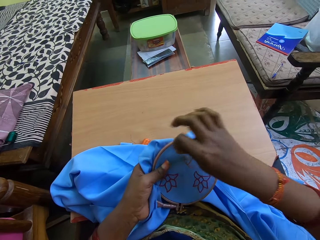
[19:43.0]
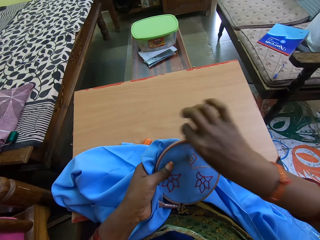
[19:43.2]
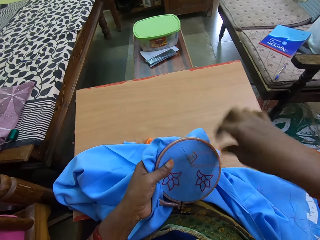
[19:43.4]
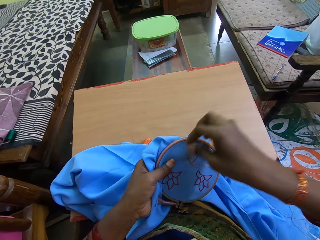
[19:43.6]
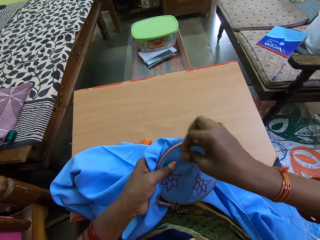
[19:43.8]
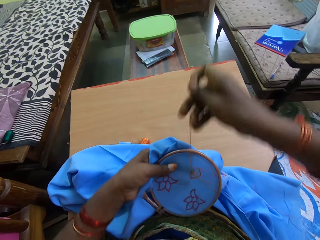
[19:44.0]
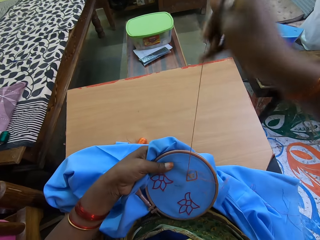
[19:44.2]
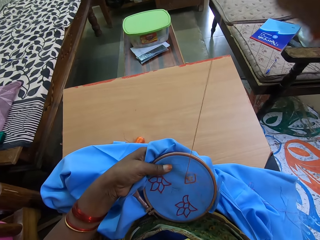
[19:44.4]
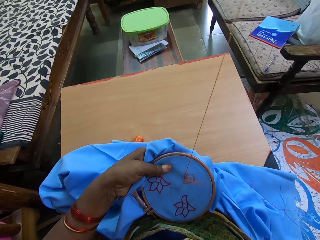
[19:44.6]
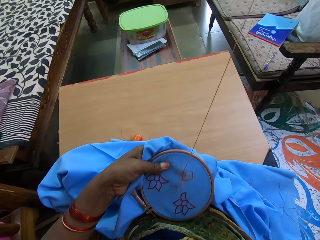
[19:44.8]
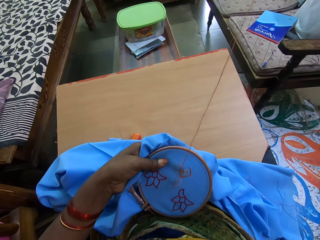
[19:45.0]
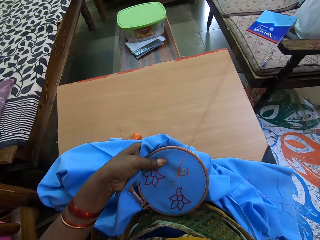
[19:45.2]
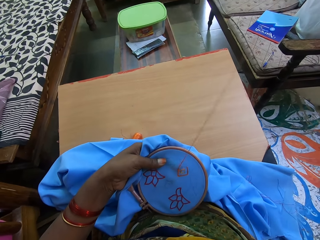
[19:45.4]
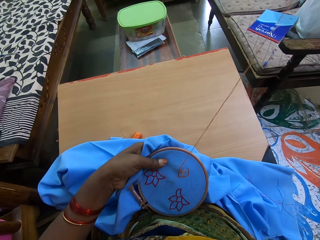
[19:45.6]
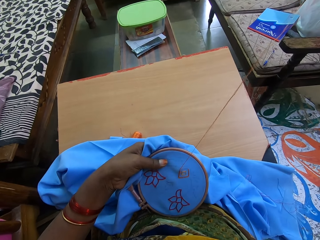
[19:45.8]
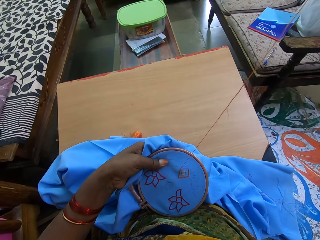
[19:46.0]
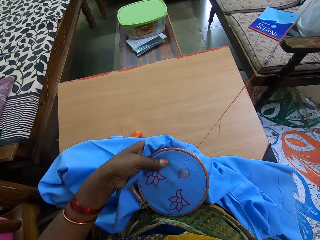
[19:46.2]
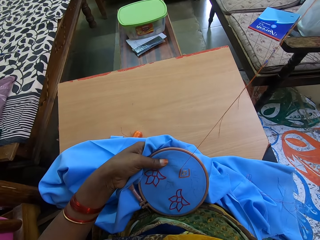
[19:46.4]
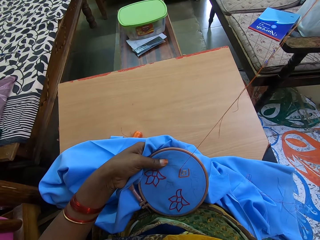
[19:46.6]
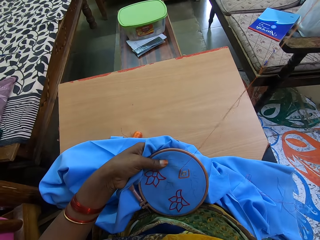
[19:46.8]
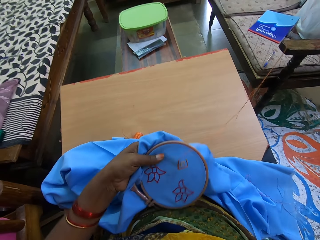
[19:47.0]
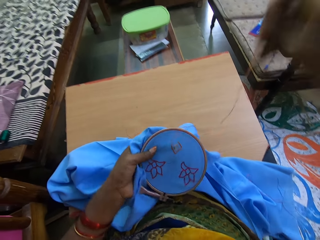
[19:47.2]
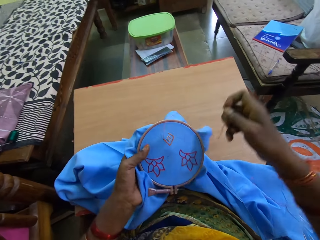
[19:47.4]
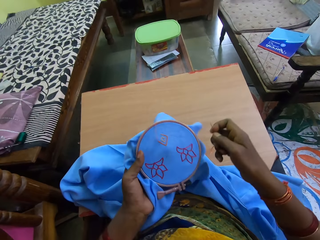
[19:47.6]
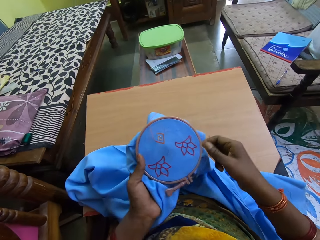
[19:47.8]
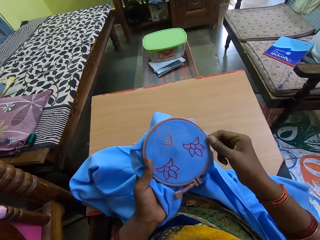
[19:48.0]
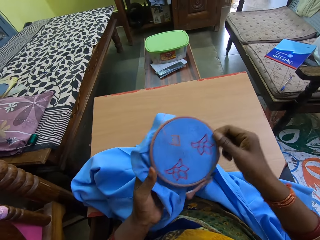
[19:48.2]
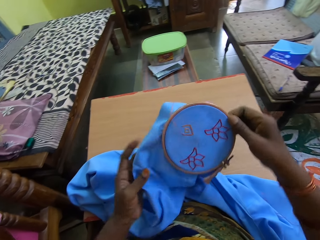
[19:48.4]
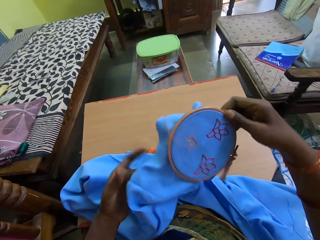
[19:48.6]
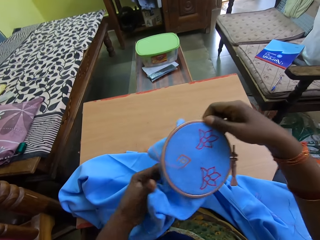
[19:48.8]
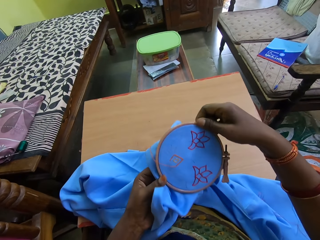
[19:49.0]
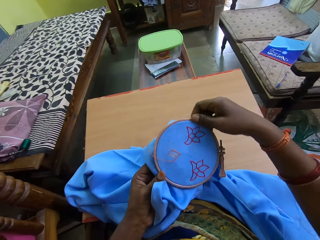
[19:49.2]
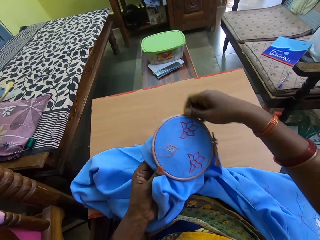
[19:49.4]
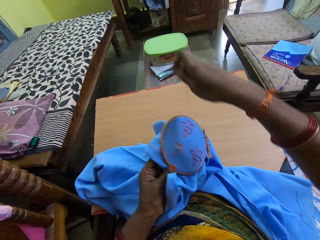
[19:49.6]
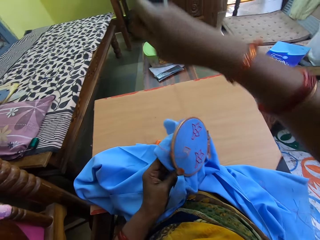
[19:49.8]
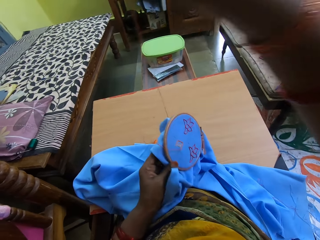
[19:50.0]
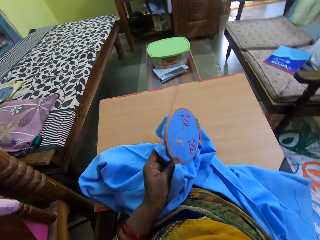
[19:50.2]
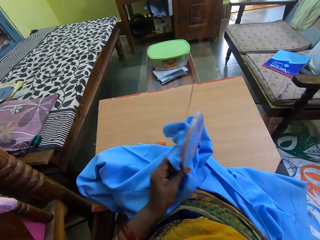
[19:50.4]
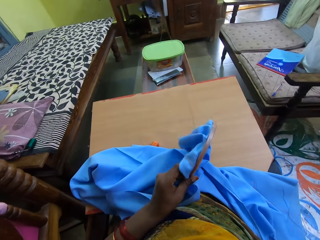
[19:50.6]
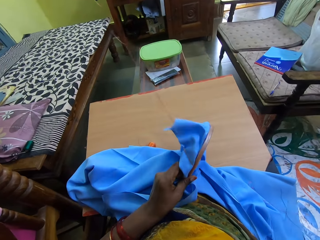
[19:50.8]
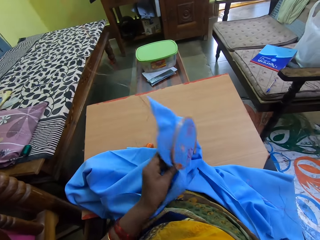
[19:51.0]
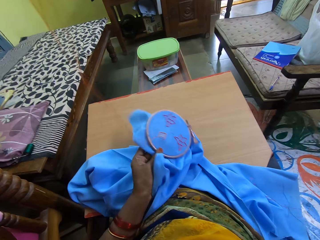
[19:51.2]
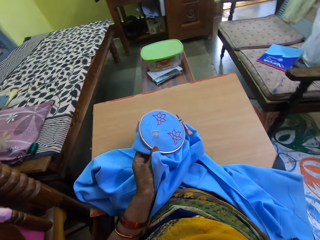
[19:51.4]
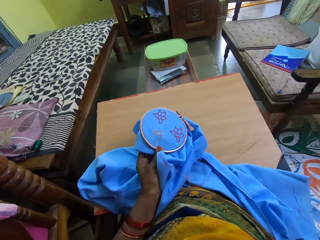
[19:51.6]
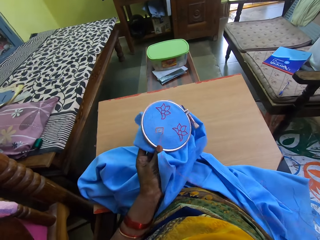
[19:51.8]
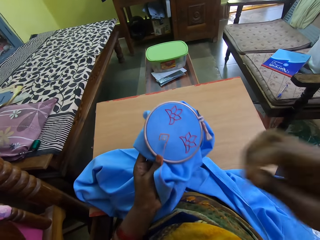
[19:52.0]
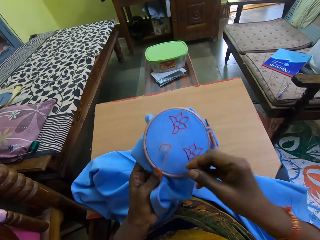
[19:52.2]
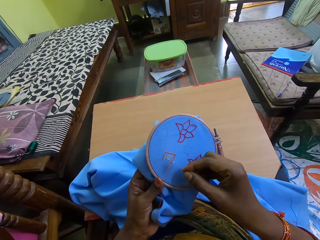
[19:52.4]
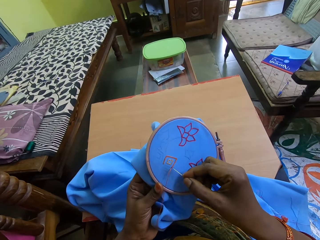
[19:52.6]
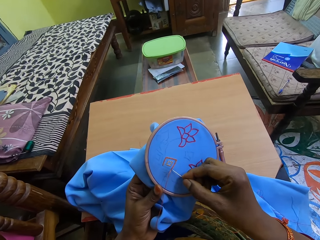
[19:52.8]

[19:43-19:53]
The camera wearer rolls the thread on the cloth around the needle in the cloth with her right hand. She drags the needle out of the cloth with her right hand. She adjusts the cloth with both hands.

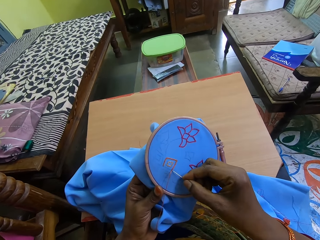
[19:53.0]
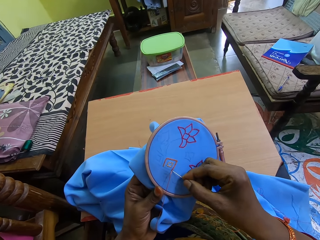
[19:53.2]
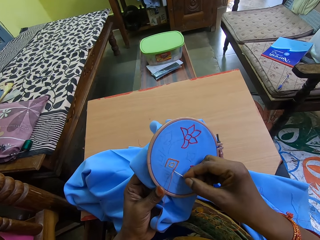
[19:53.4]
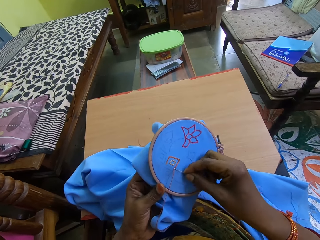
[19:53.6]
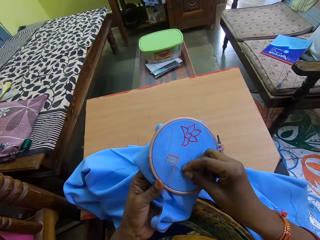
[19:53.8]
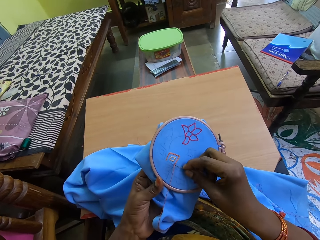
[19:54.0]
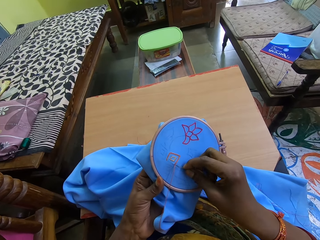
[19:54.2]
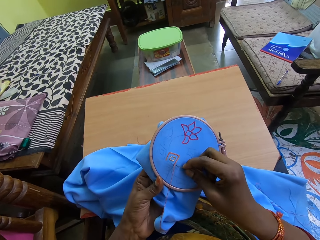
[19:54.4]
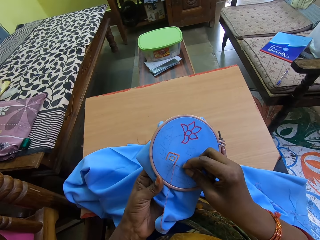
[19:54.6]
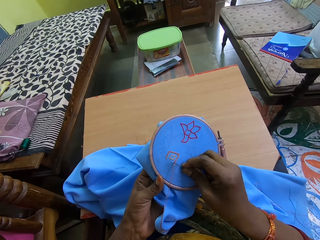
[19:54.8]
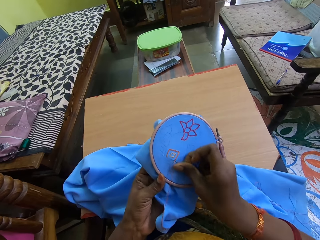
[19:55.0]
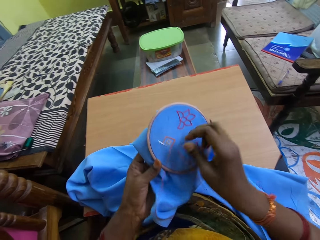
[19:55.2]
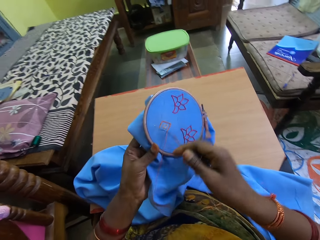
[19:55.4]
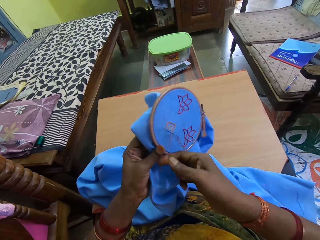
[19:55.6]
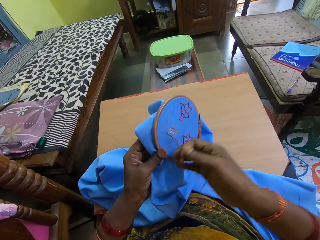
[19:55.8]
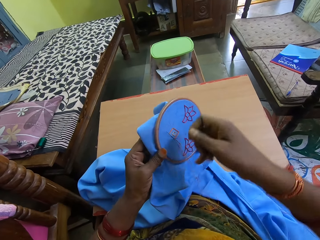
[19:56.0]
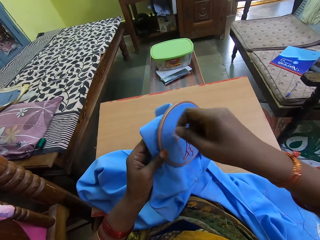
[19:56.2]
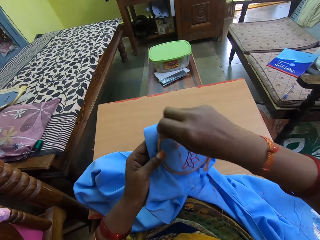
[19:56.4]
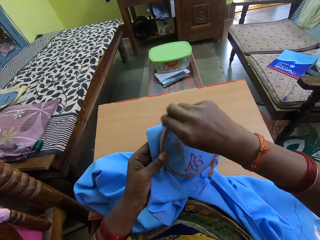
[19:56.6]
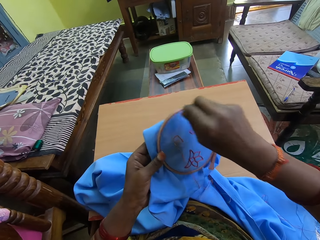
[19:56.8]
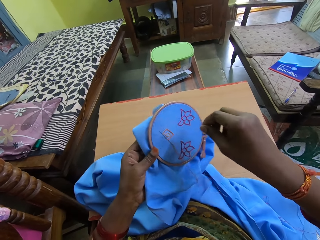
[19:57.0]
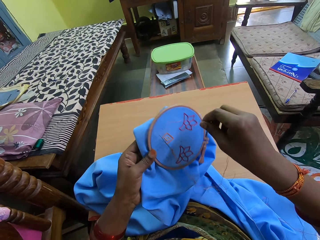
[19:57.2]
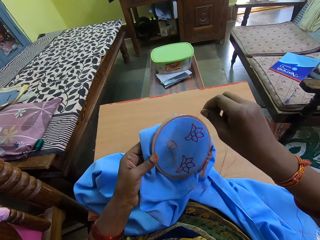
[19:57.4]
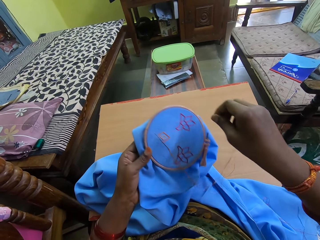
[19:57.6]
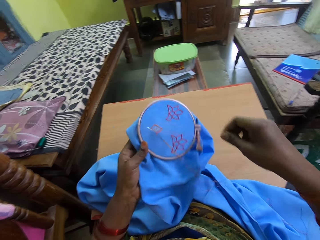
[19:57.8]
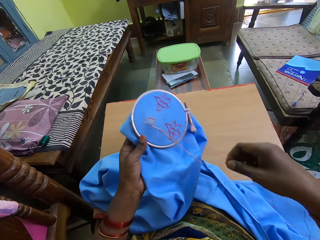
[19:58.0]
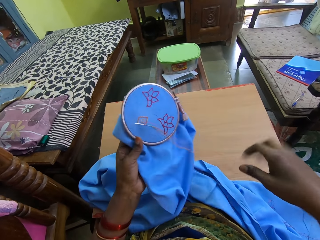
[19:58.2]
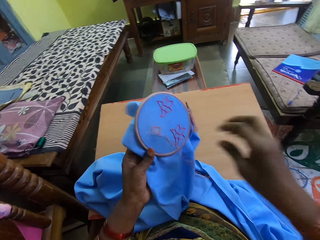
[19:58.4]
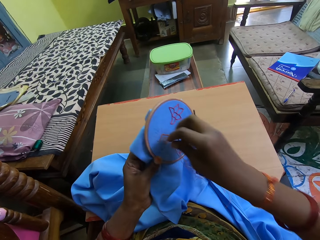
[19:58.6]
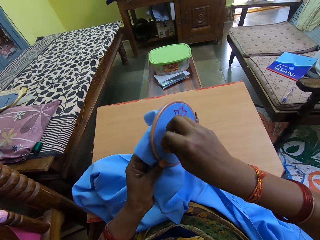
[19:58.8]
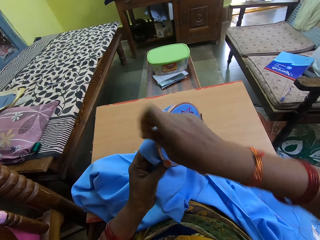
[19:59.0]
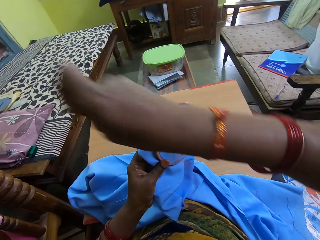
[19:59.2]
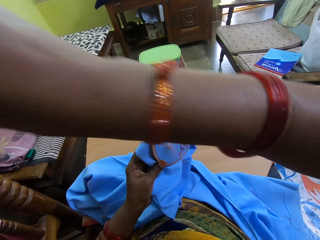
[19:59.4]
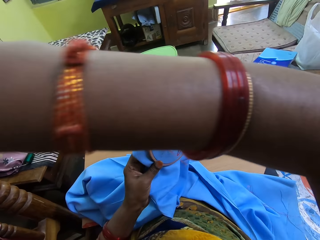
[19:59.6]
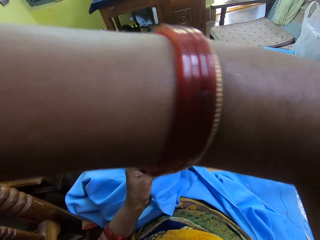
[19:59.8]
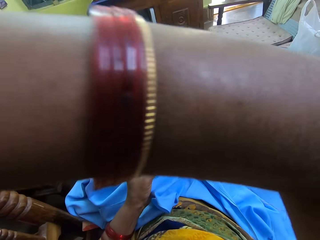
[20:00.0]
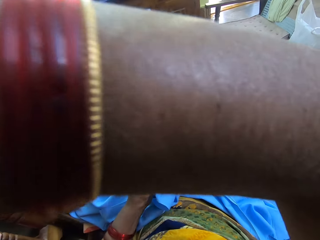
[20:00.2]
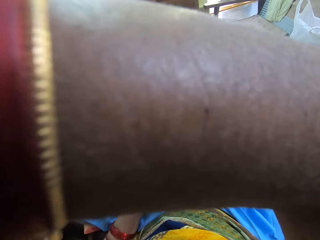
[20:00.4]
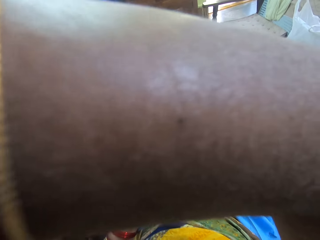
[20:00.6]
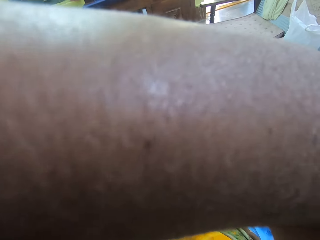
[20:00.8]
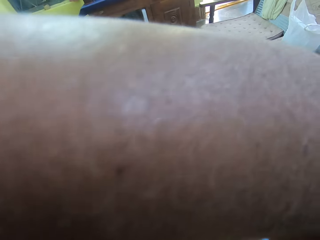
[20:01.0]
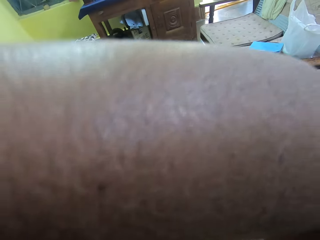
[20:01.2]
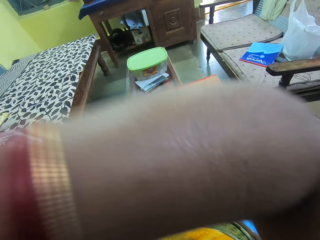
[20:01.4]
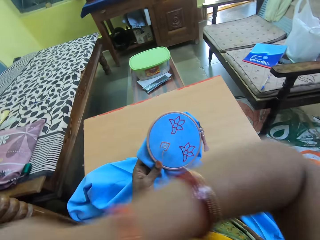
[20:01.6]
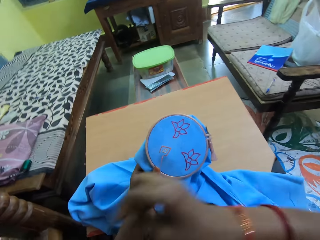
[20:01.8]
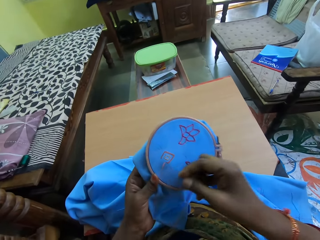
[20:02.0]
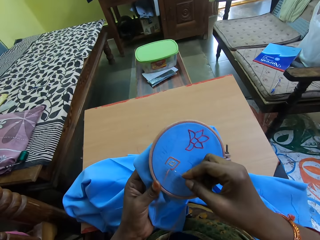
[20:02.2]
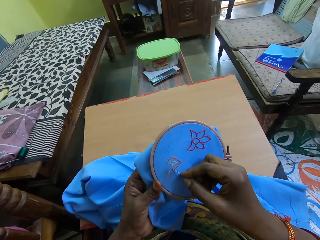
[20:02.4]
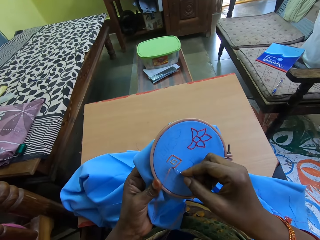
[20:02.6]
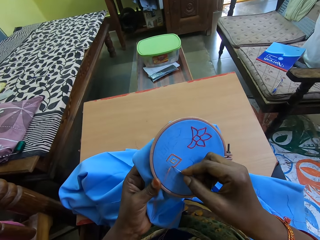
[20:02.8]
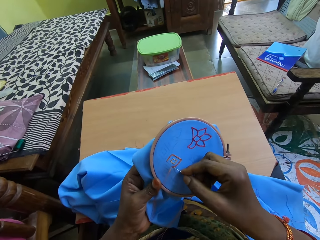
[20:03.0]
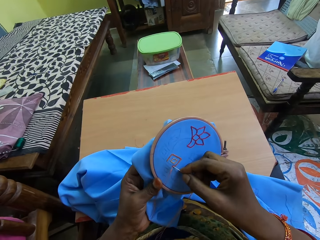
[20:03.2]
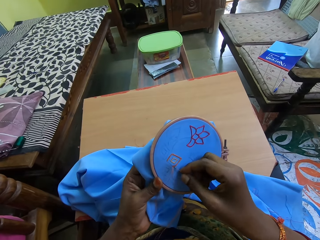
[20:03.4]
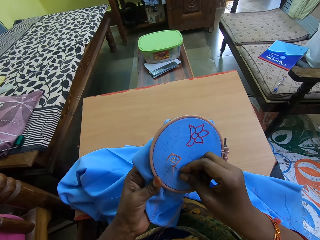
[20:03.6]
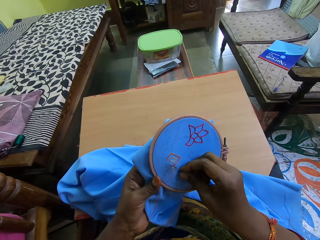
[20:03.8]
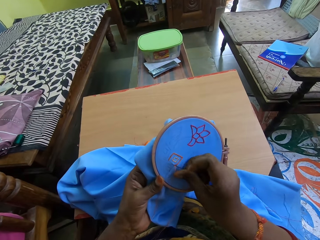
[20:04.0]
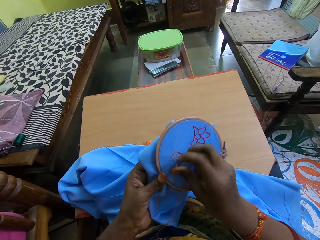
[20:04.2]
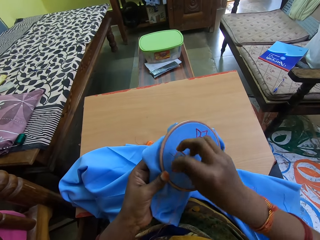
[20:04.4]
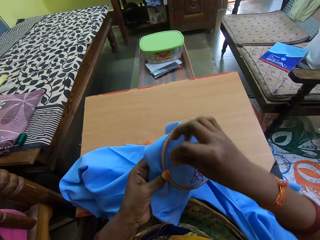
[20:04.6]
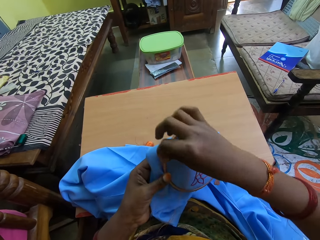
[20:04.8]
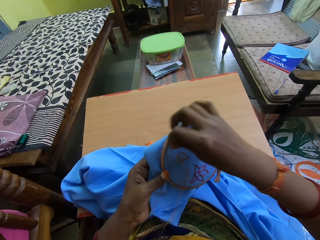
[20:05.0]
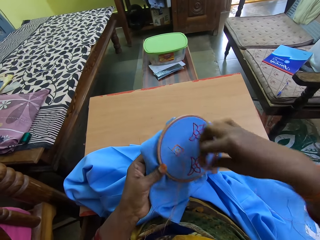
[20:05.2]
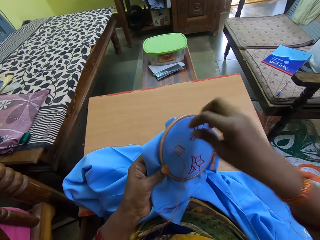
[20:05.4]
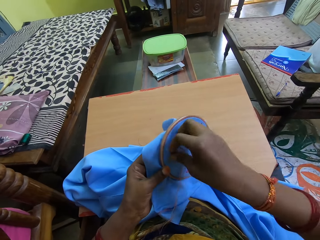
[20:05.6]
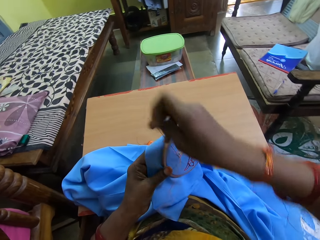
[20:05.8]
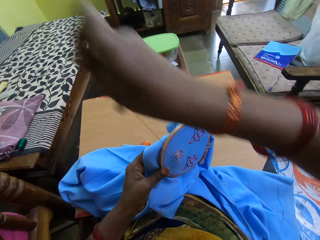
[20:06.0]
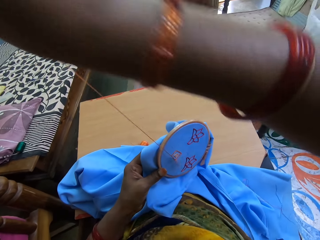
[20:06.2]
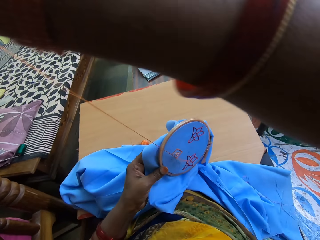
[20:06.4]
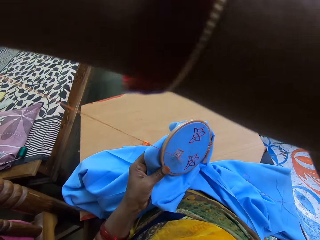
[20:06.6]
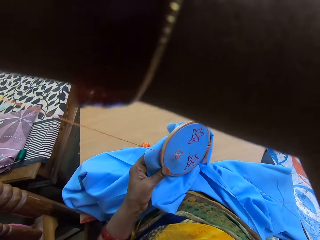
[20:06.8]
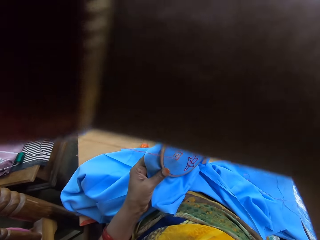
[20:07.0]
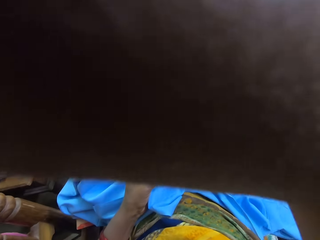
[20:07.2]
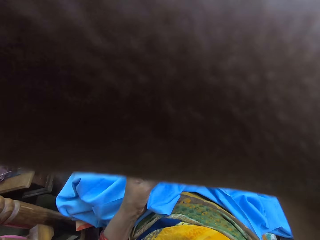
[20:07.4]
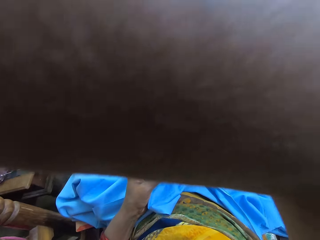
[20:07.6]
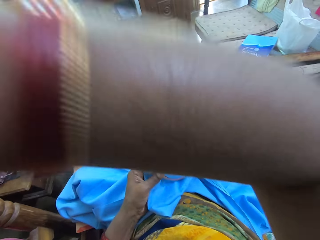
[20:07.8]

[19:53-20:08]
The camera wearer puts the needle in her right hand in the cloth in her left hand. She rolls the thread on the cloth around the needle in the cloth with her right hand. She drags the needle out of the cloth with her right hand. She puts the needle in her right hand in the cloth in her left hand. She rolls the thread on the cloth around the needle in the cloth with her right hand. She drags the needle out of the cloth with her right hand.
